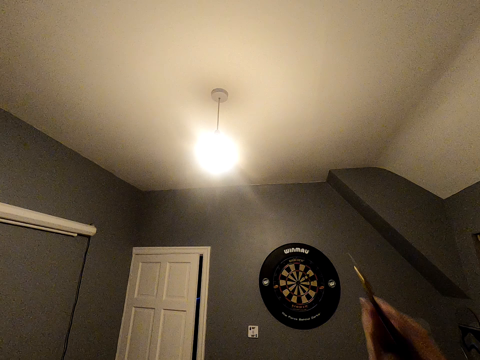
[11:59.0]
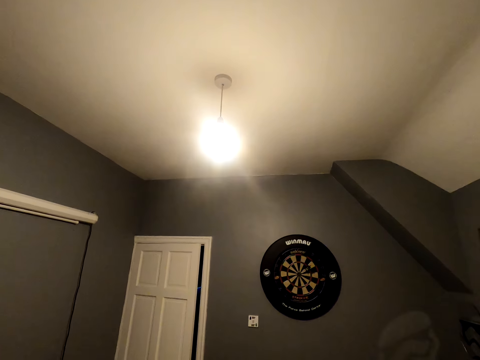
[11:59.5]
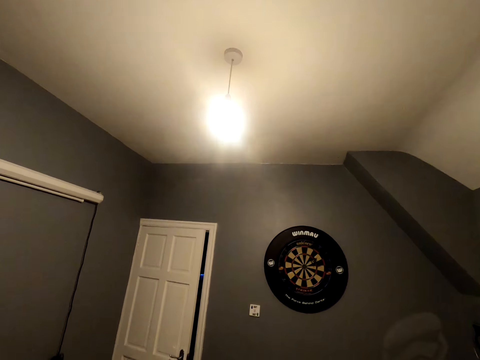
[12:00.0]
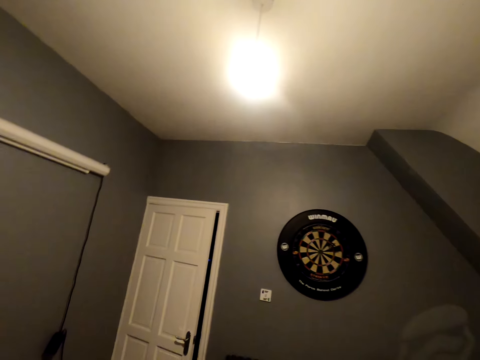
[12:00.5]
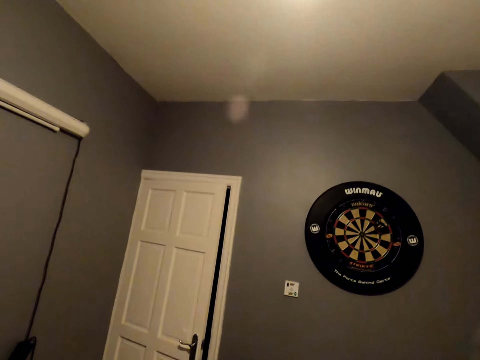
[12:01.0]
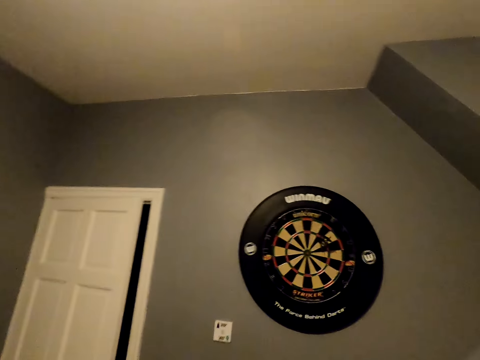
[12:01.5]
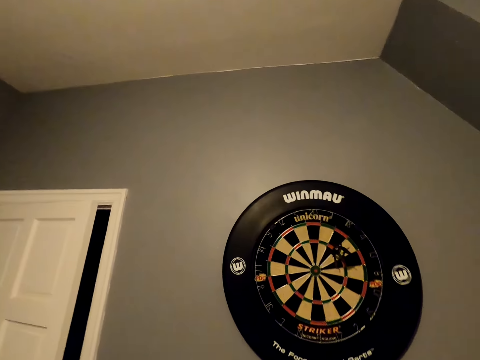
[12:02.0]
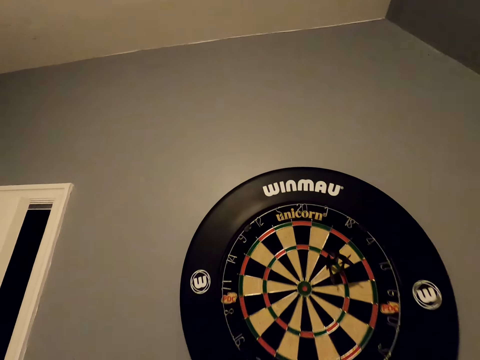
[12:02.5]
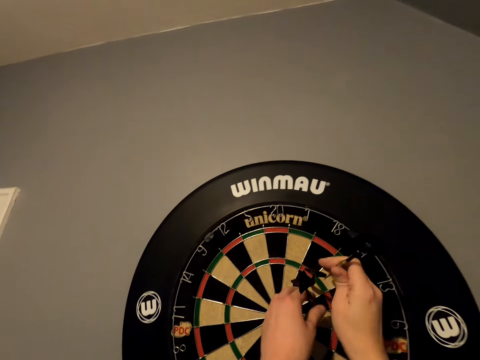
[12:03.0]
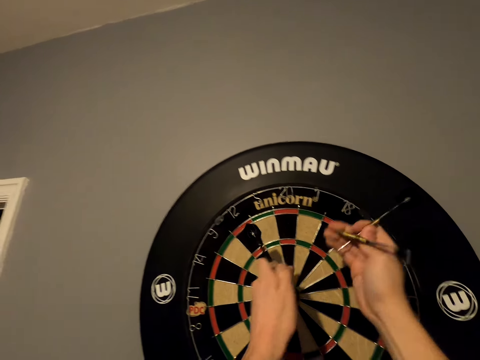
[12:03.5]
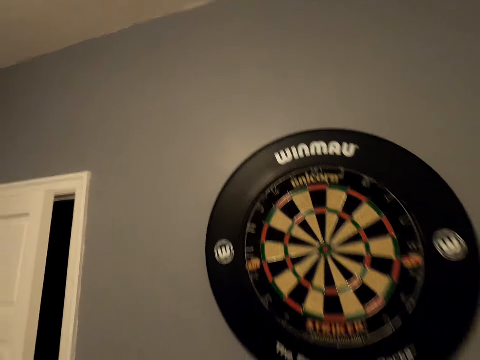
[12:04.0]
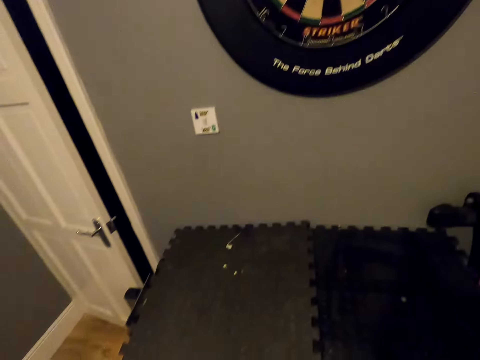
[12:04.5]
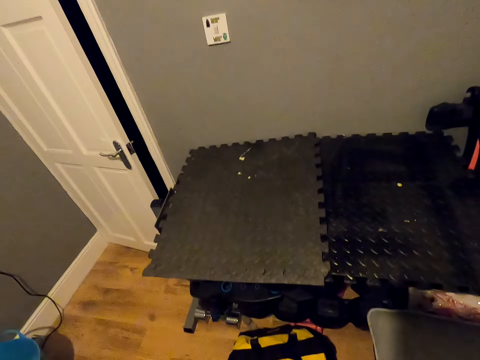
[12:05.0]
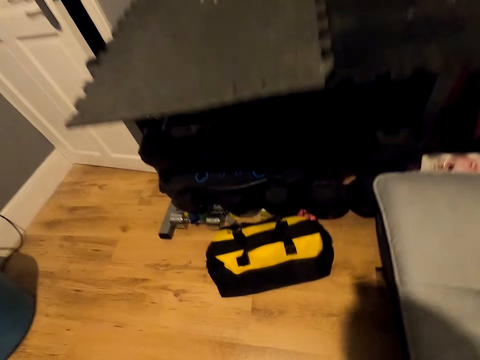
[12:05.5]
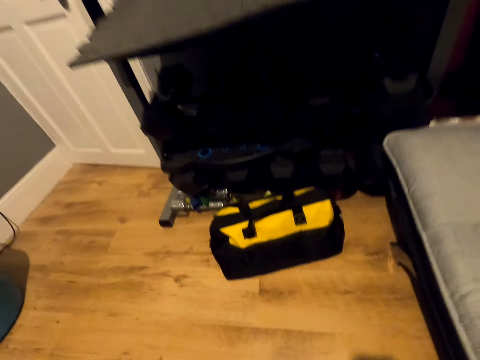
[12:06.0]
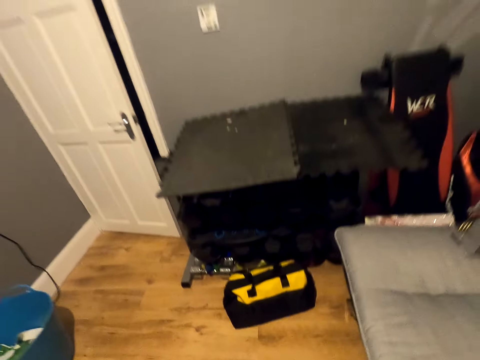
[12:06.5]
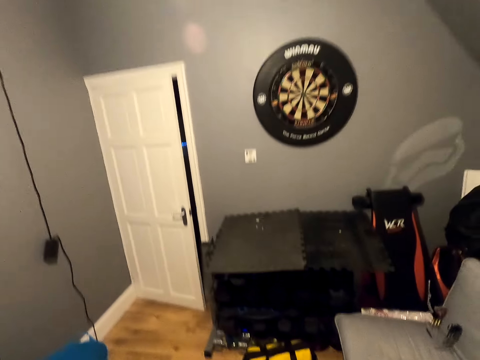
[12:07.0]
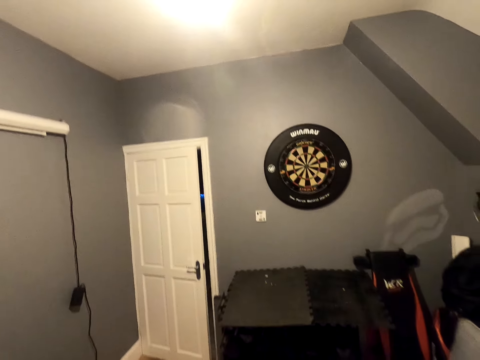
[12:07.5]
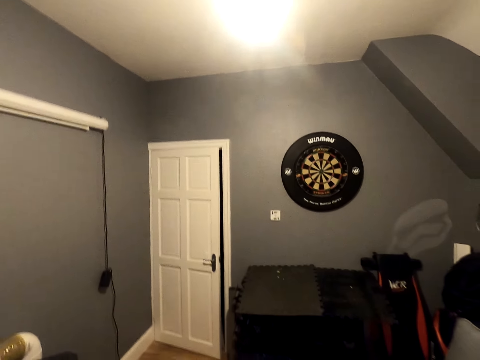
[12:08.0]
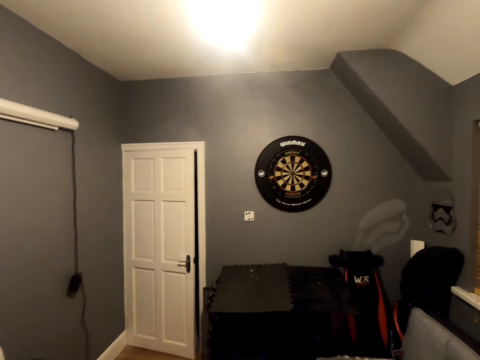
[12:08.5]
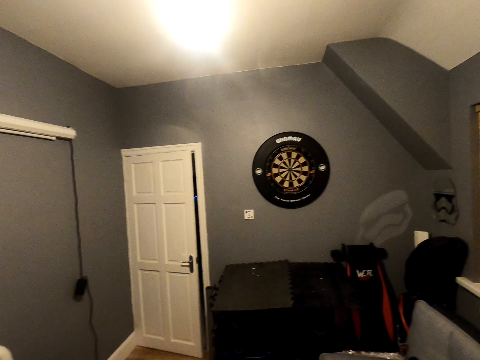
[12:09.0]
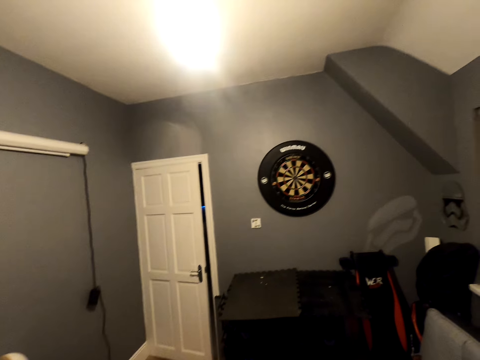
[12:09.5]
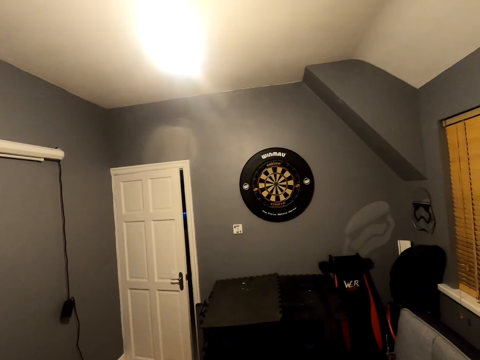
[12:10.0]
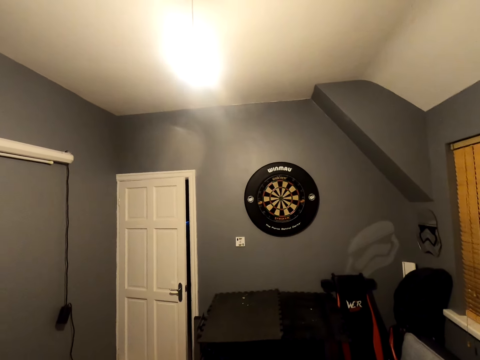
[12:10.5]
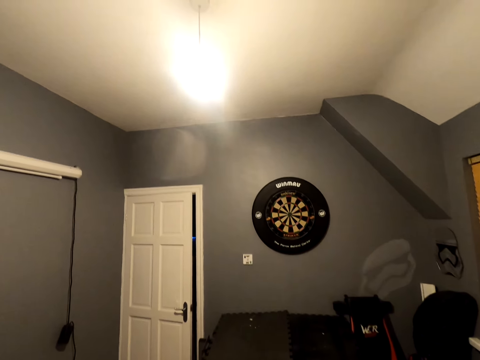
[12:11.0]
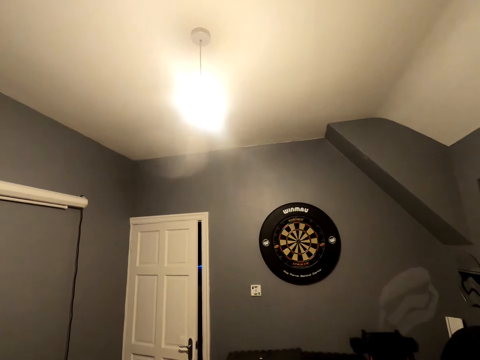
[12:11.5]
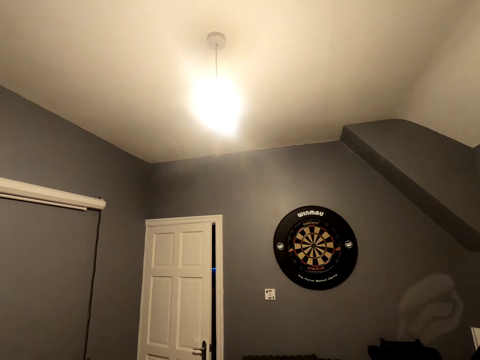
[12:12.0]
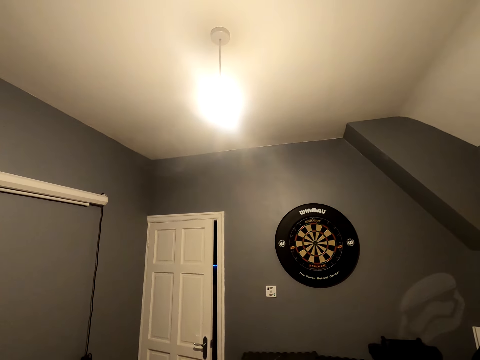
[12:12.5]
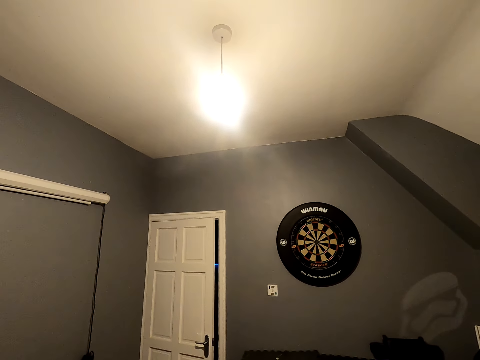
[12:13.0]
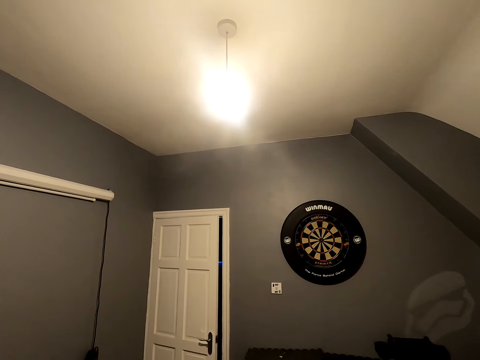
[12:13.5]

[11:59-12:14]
The camera wearer positions the dart and throws the dart. He moves close to the dart board. He takes the soft tip darts from the dart board. He moves back to his position. He looks at the dart board.

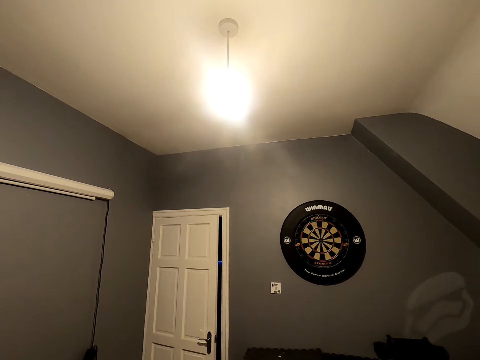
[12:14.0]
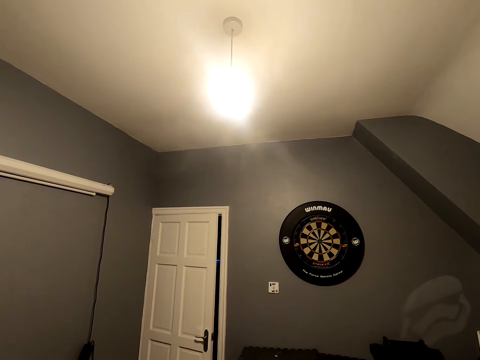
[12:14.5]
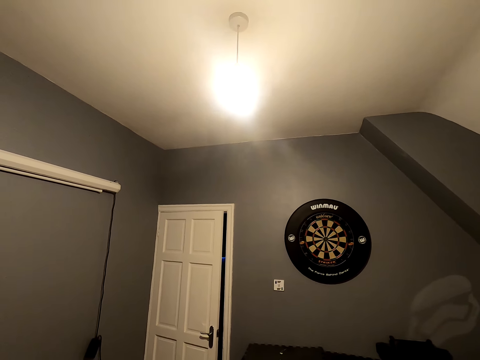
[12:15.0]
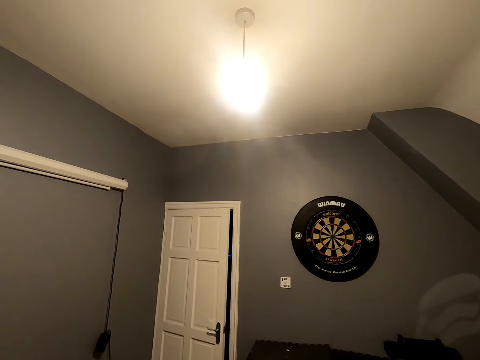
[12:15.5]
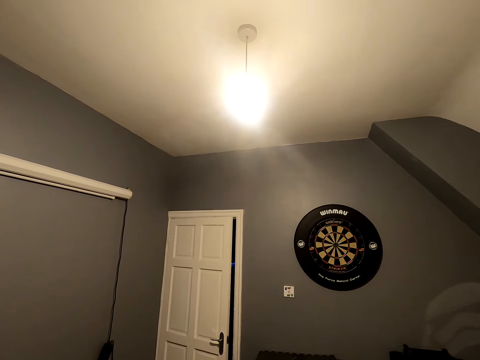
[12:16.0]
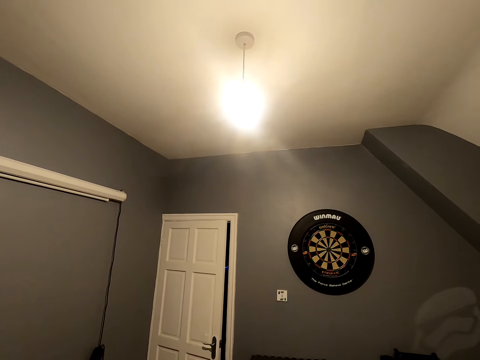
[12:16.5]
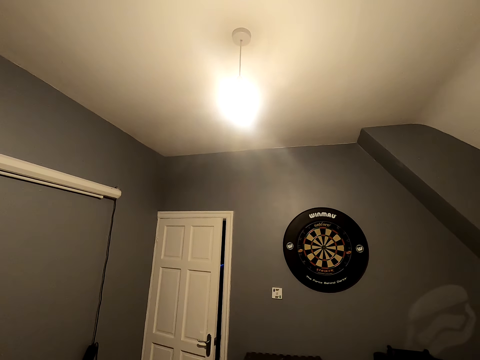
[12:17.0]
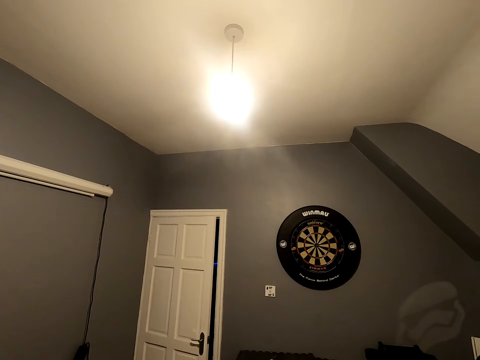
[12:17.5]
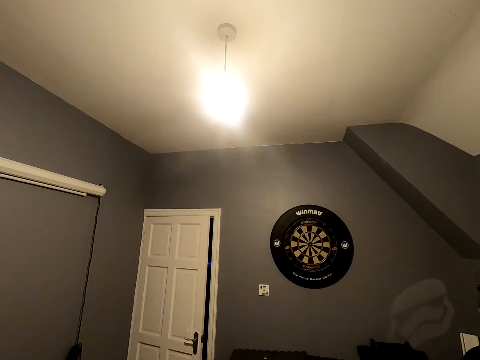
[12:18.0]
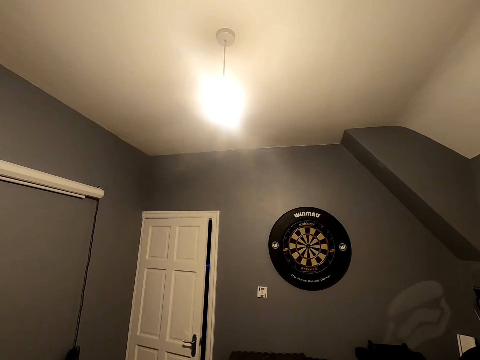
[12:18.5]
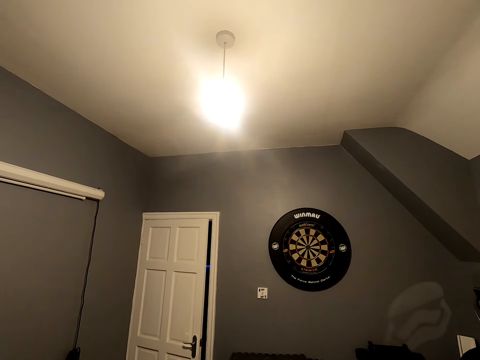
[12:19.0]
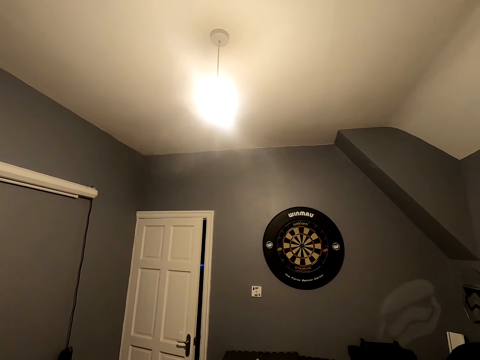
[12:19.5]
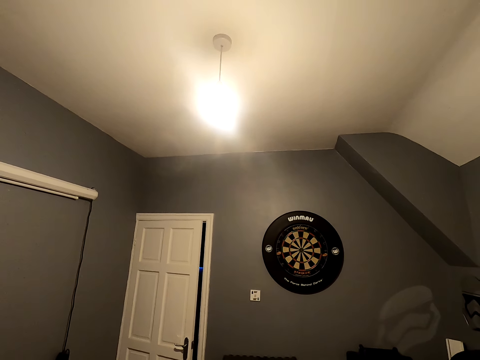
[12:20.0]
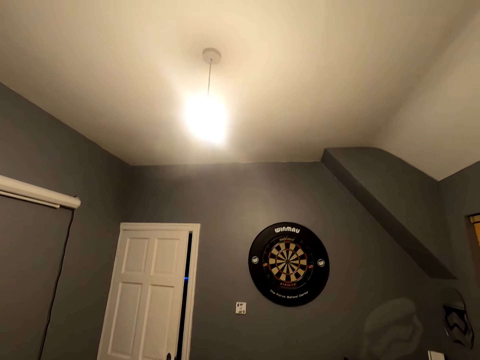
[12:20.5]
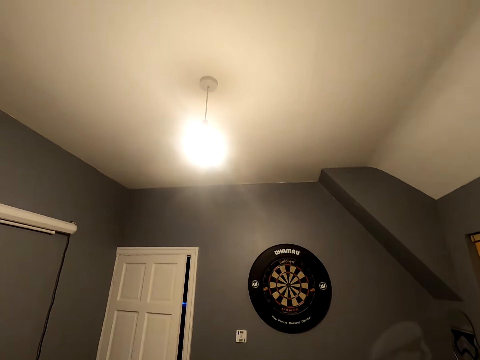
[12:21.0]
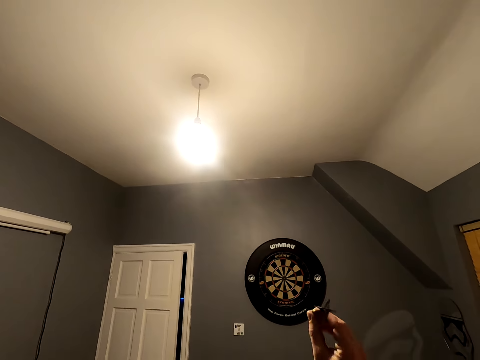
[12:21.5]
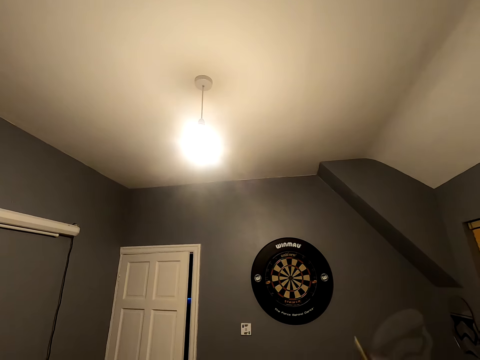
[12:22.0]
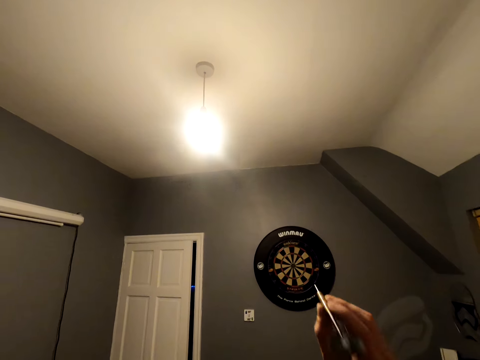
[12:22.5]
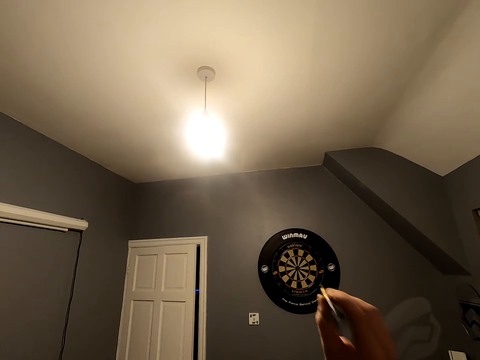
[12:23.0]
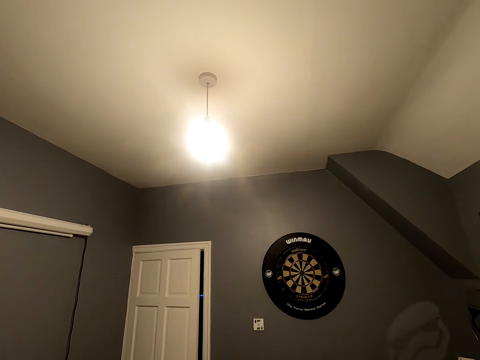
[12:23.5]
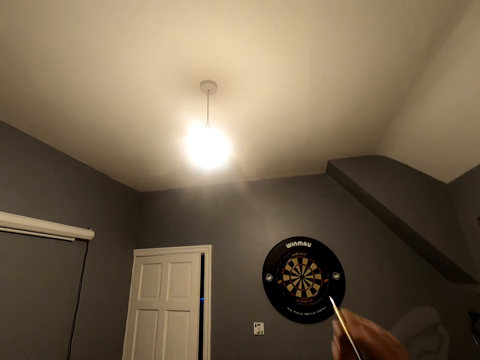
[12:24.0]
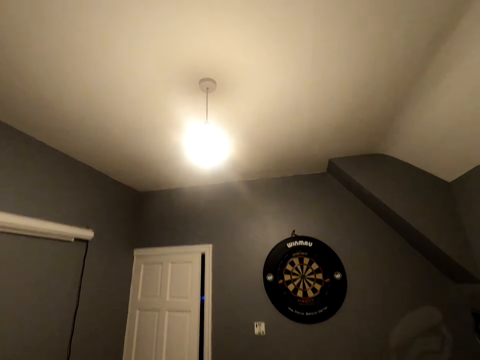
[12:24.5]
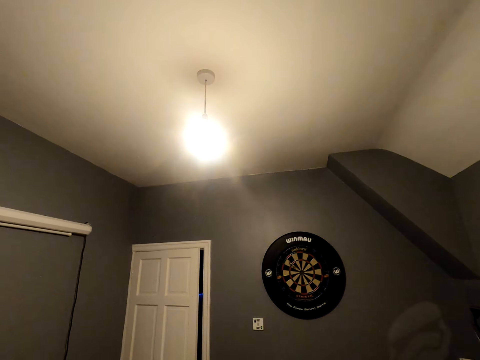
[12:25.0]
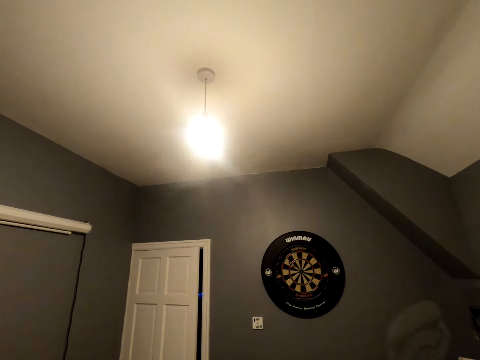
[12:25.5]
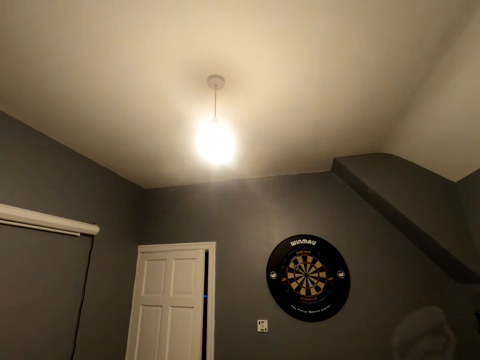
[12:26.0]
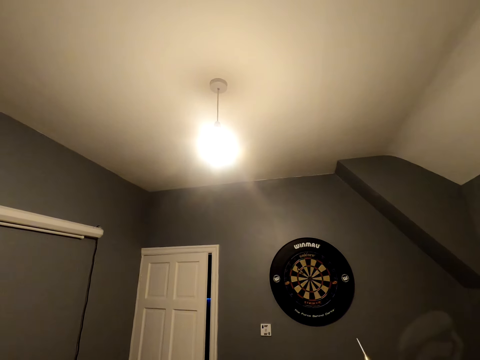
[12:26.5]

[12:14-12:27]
The camera wearer looks at the dart. They position the dart and throw the soft tip darts.
